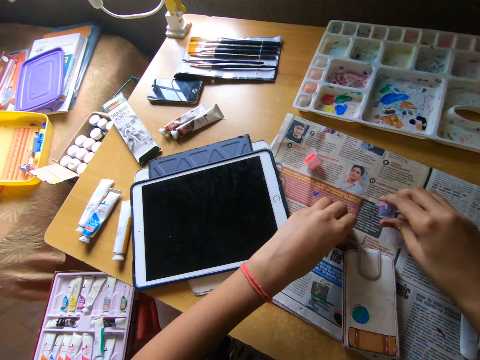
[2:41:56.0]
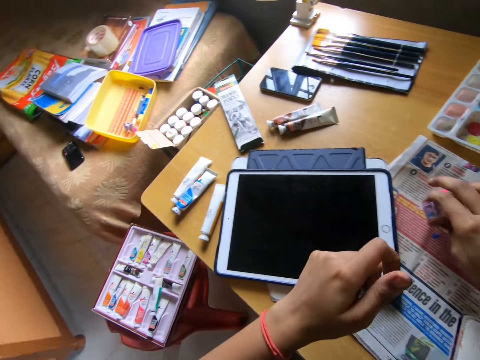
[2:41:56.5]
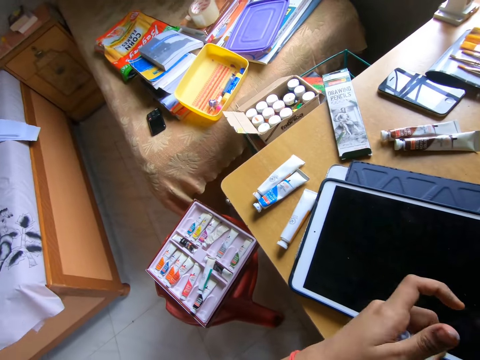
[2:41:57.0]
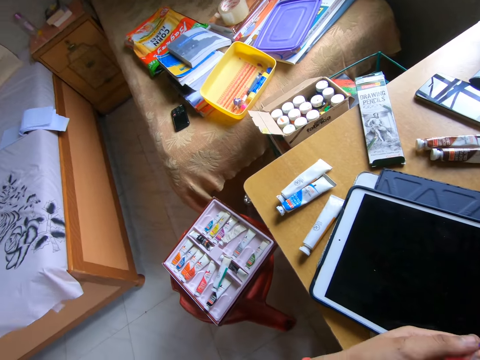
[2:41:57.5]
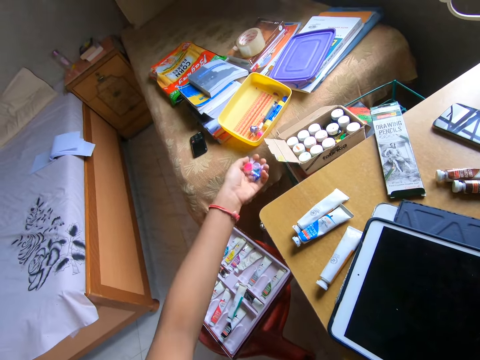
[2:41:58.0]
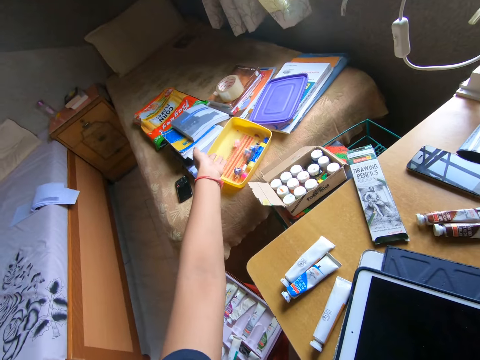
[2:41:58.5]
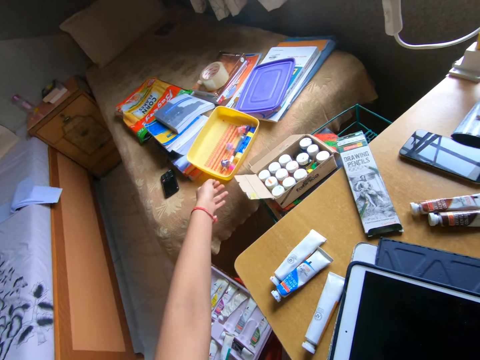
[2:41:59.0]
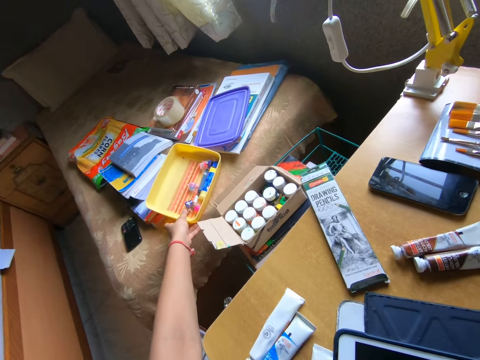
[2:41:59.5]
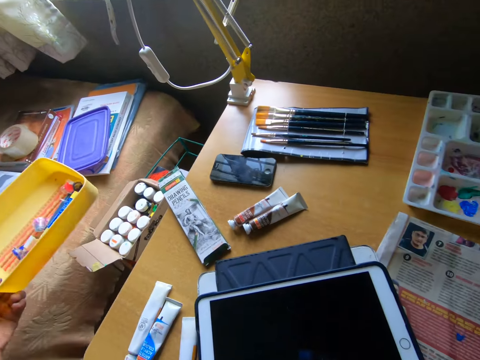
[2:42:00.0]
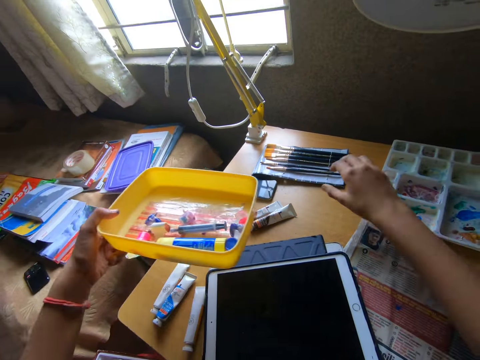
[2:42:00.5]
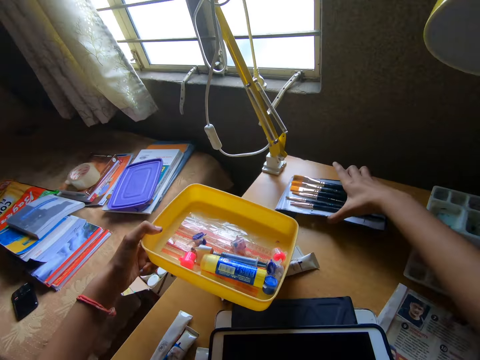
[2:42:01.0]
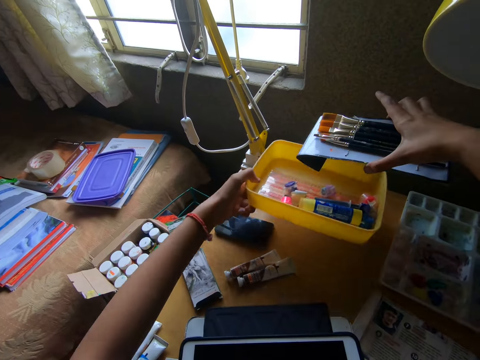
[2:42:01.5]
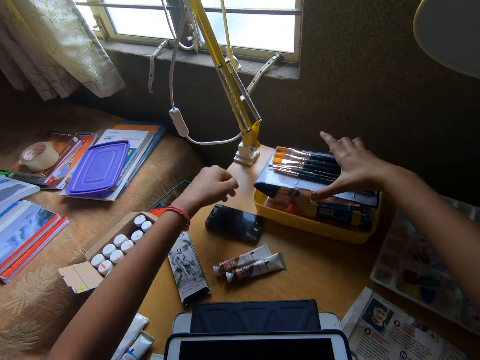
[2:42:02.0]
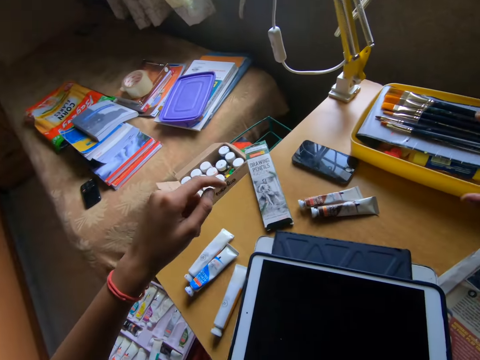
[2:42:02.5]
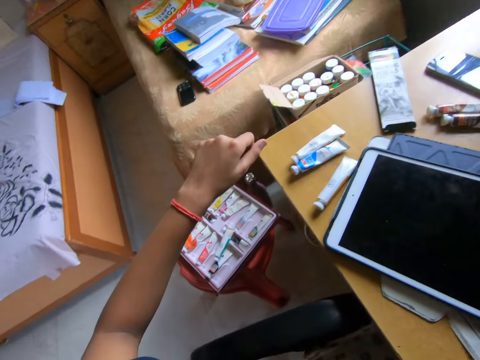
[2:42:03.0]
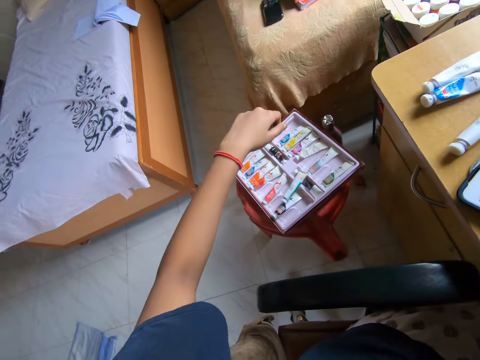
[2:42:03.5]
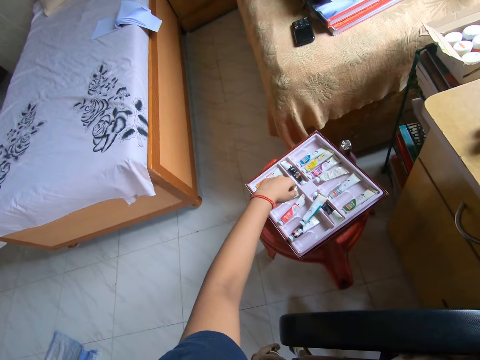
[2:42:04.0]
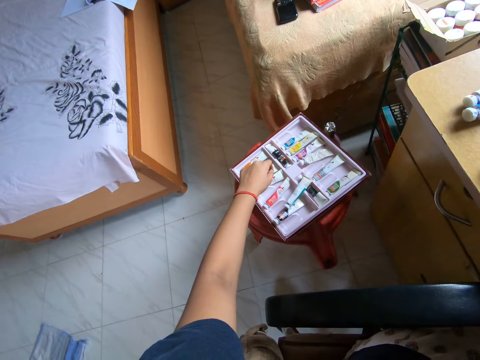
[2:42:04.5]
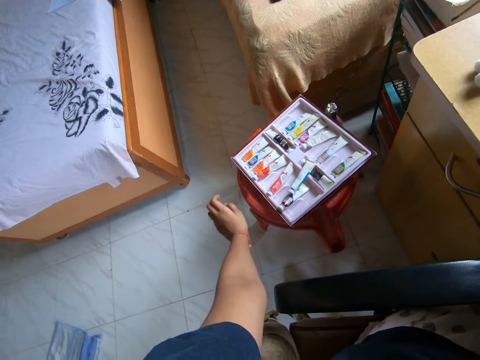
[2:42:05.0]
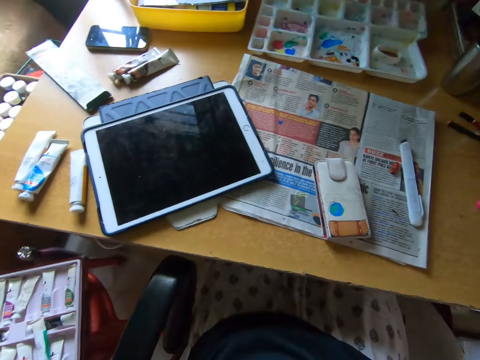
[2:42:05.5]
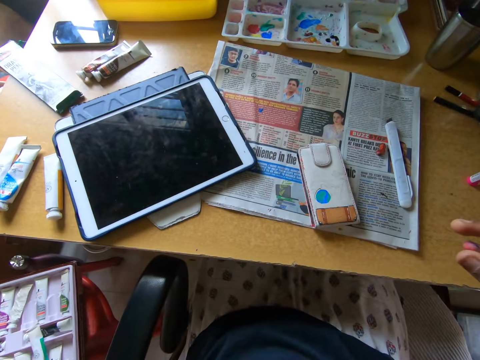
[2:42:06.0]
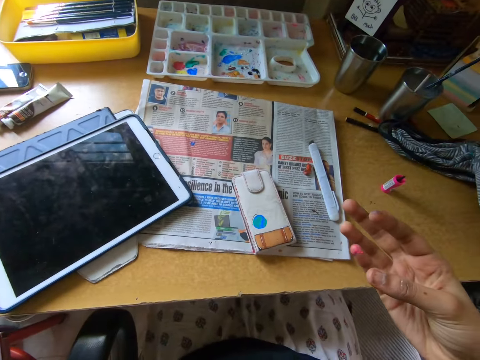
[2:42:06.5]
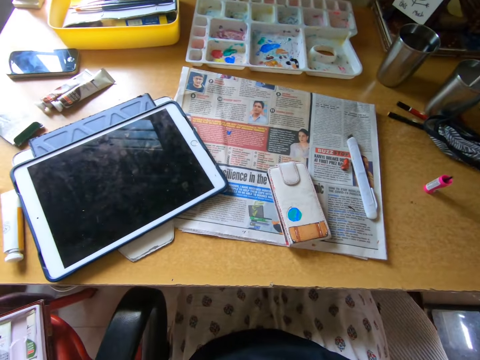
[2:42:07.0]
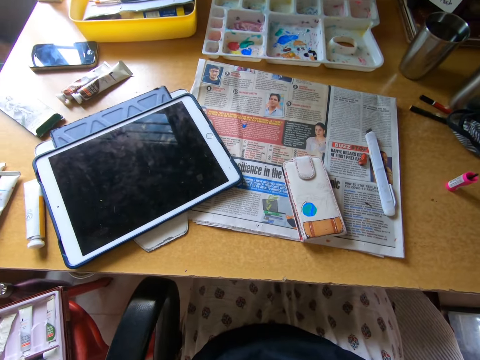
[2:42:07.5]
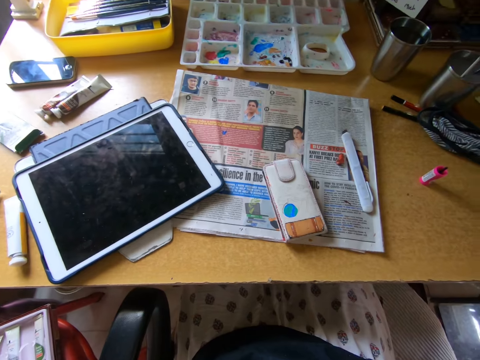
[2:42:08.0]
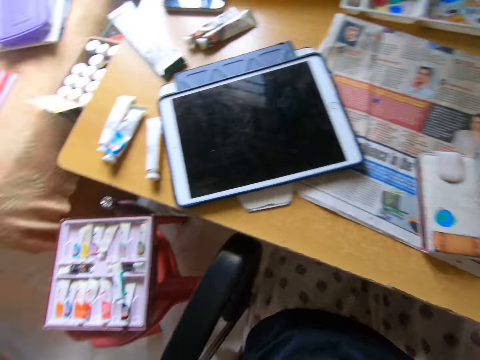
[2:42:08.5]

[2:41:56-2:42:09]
The camera wearer picks up the paint container or bottle from the table with her right hand. She holds the paint bottle with her hands. She throws the paint container in the plate or box on the bed with her left hand. She carries the plate from the bed with her left hand. She picks up the box from a table. She lifts the brushes from the table with her right hand. She drops the plate on the table with her left hand. She puts the brushes in the plate with her left hand. She moves her hand over the table. She moves a paint bottle from the box. She looks around a room.

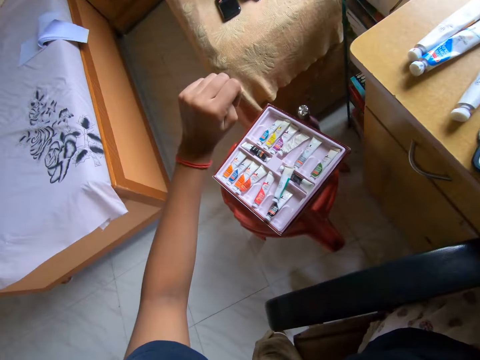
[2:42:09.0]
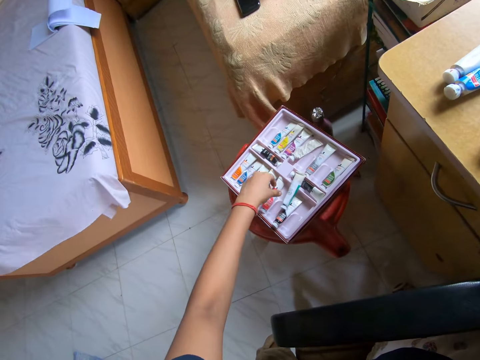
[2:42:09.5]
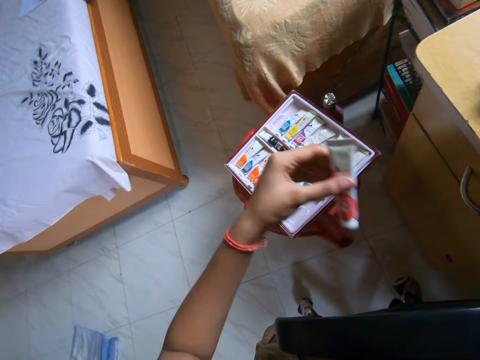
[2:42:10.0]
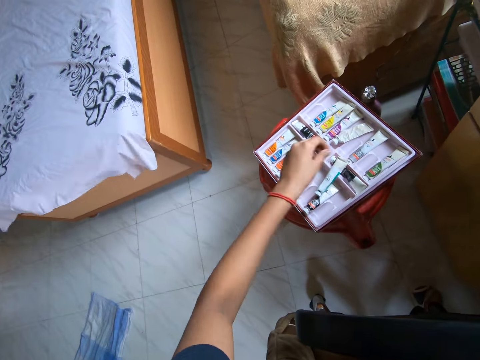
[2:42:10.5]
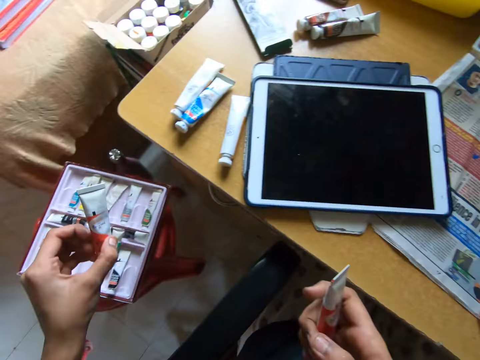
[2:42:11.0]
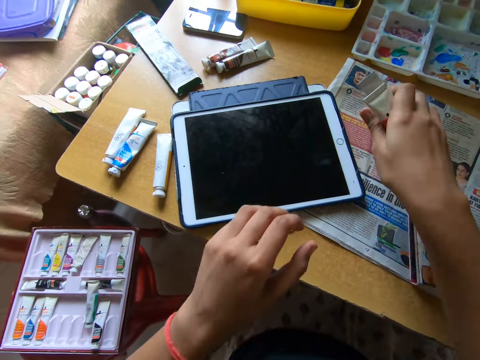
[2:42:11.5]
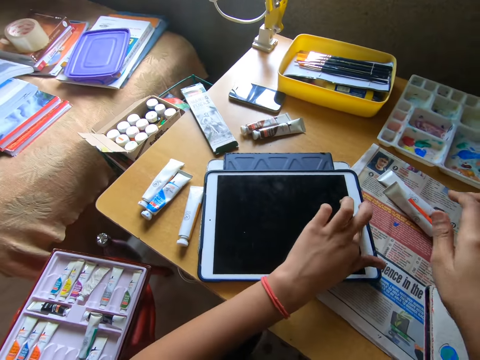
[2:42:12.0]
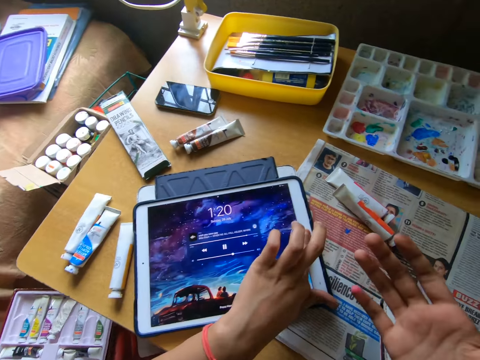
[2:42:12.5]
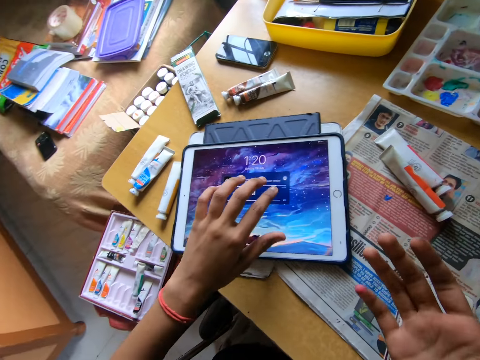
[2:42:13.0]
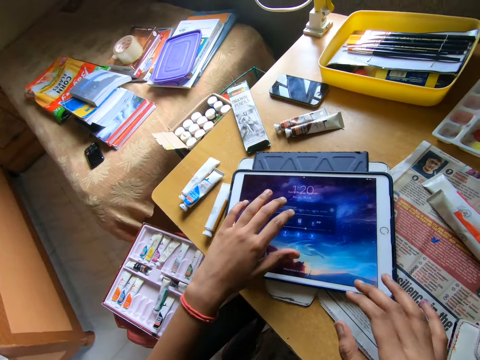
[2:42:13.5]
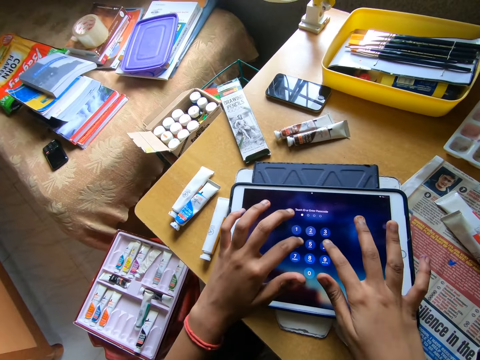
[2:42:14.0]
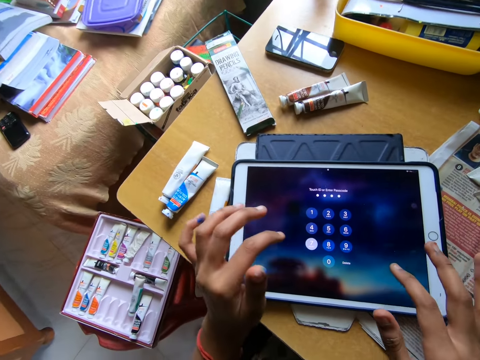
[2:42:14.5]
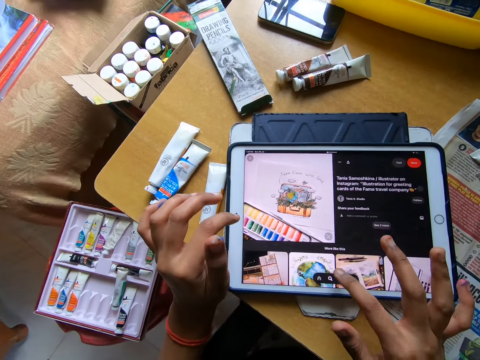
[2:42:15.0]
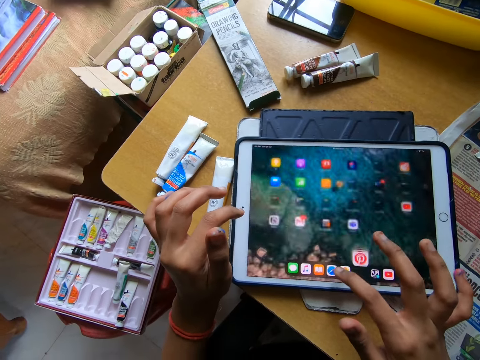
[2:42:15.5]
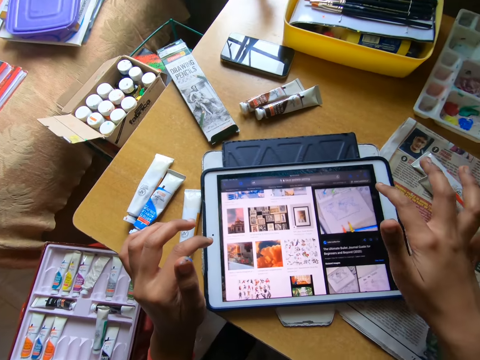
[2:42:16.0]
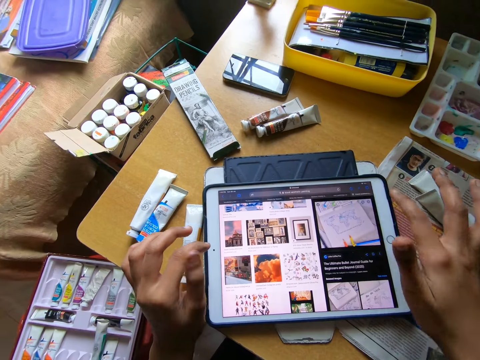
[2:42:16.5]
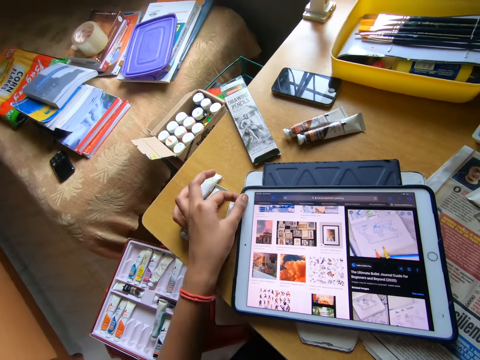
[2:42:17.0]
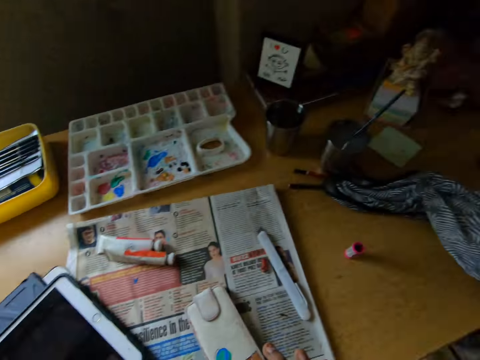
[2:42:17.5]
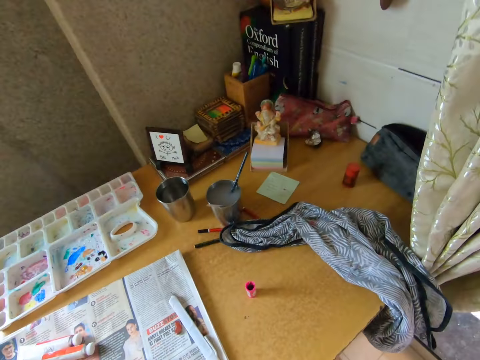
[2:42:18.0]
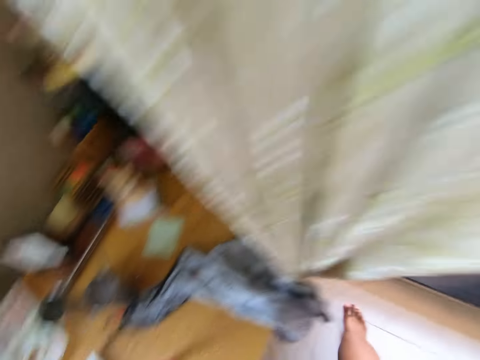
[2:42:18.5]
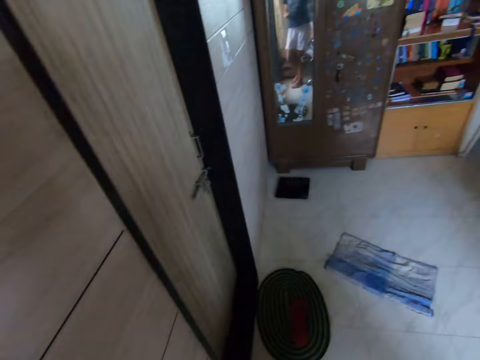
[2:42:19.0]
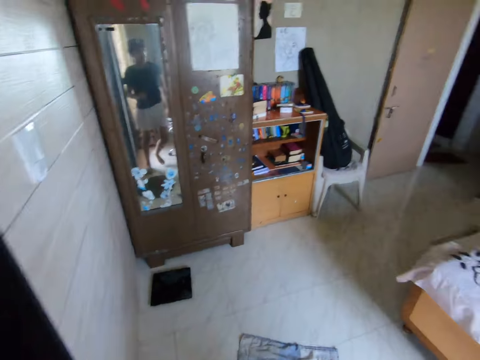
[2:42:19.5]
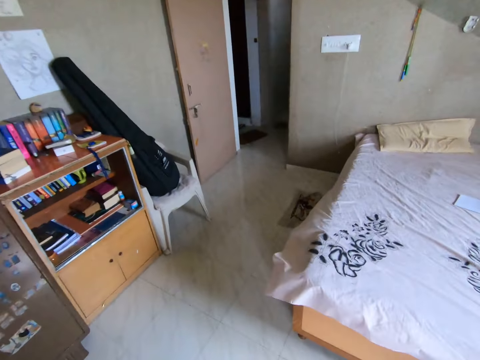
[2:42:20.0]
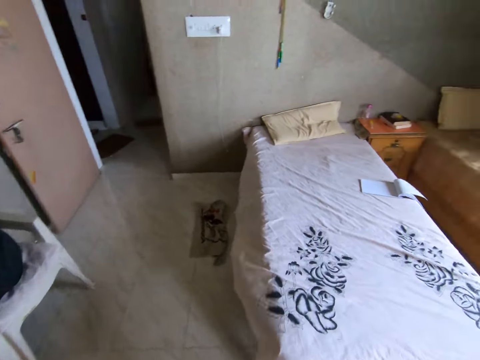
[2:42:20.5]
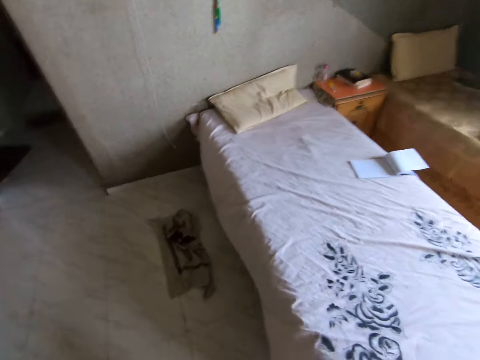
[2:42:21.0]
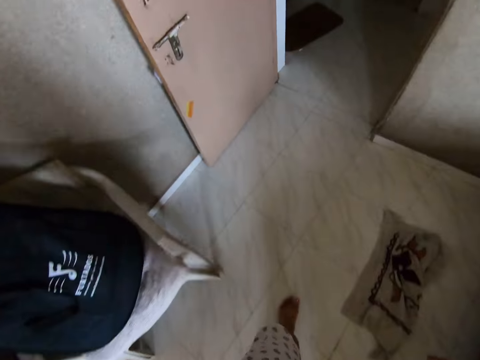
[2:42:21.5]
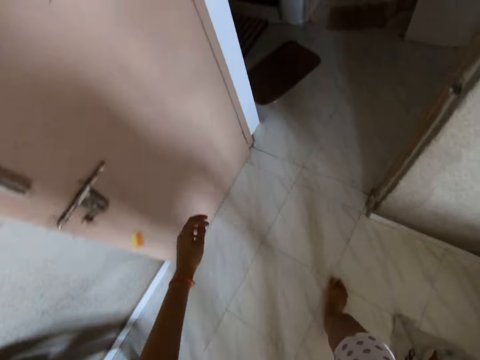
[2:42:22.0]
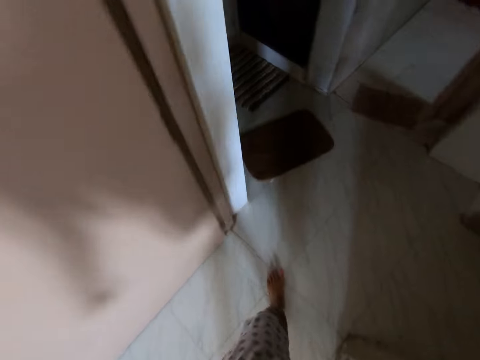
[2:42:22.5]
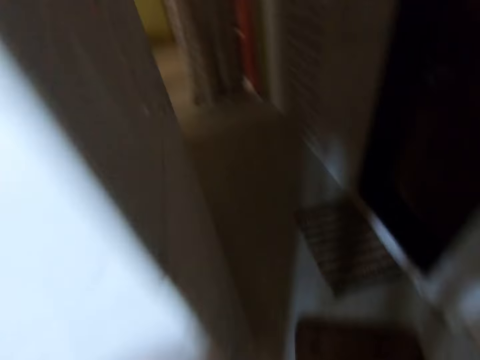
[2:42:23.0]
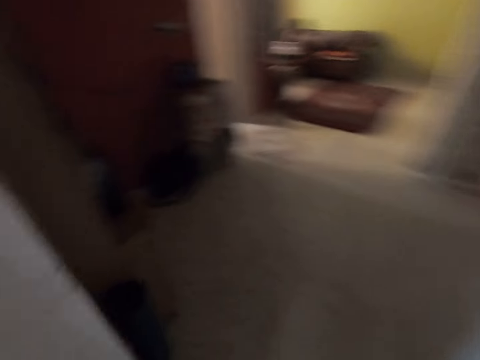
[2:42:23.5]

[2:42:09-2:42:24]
The camera wearer picks up a paint tube from a paint pack with her left hand. She picks up a paint tube again. She passes the paint tube from her left hand to her right hand. She drops the paint tubes on the table with her right hand. She operates the tablet phone on the table with her left hand. She operates the tablet phone on the table with both hands. She looks around a room. She walks around the room.
